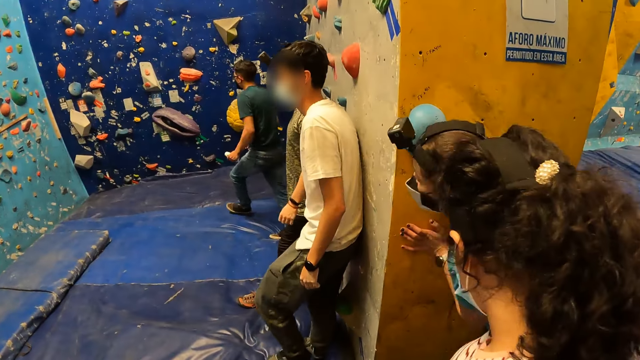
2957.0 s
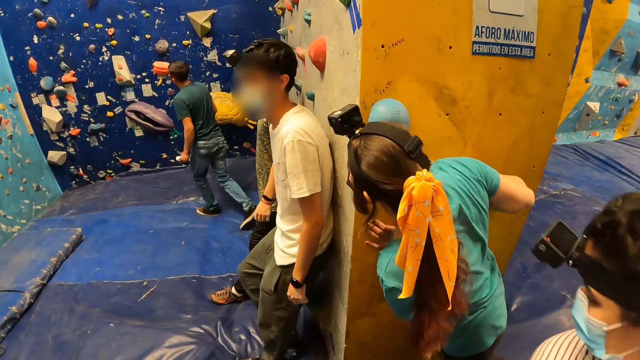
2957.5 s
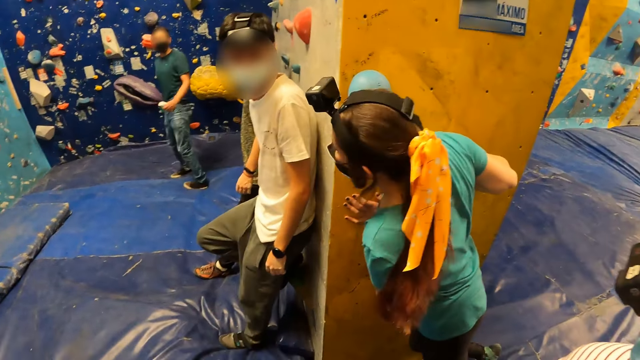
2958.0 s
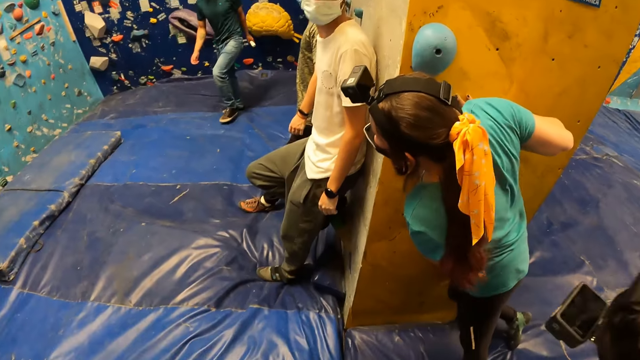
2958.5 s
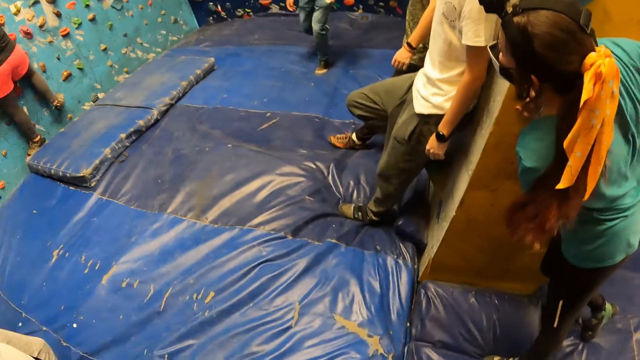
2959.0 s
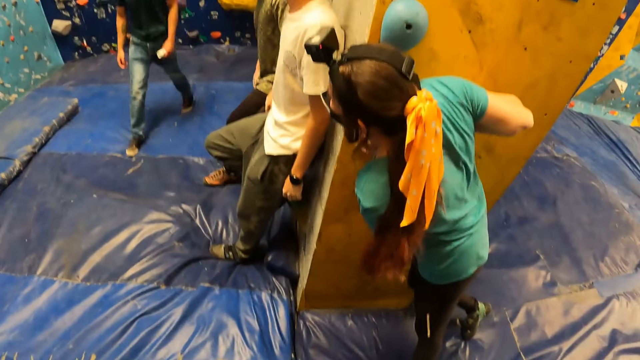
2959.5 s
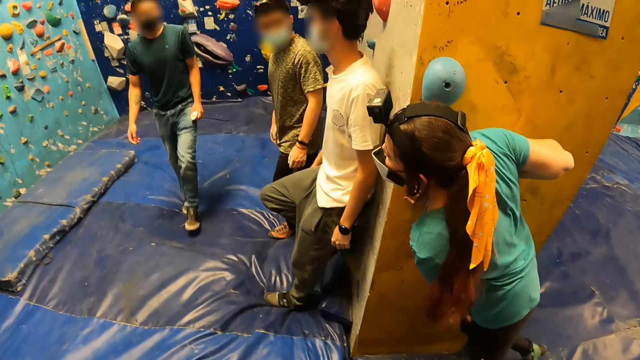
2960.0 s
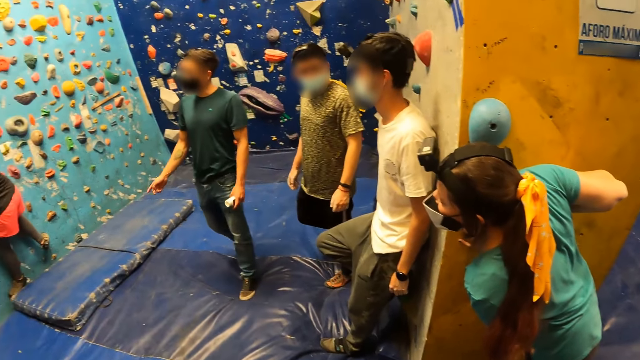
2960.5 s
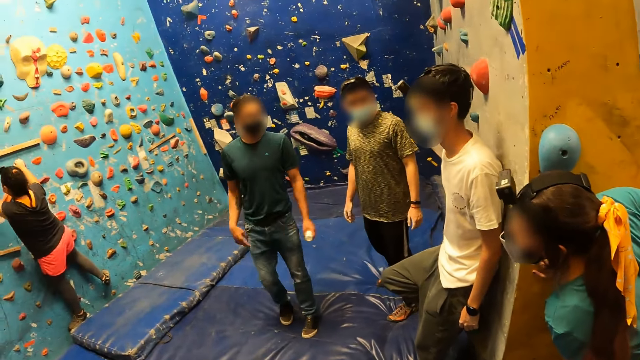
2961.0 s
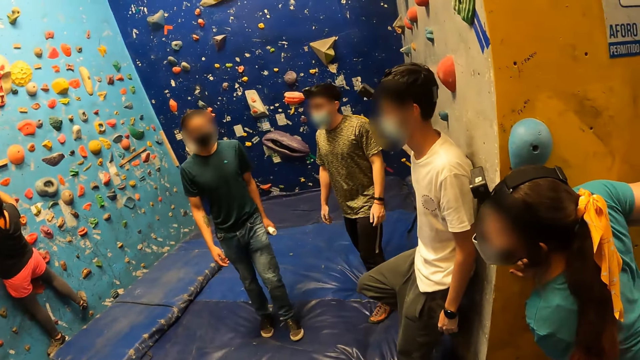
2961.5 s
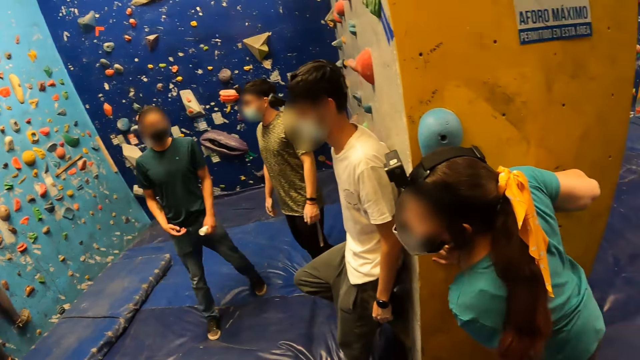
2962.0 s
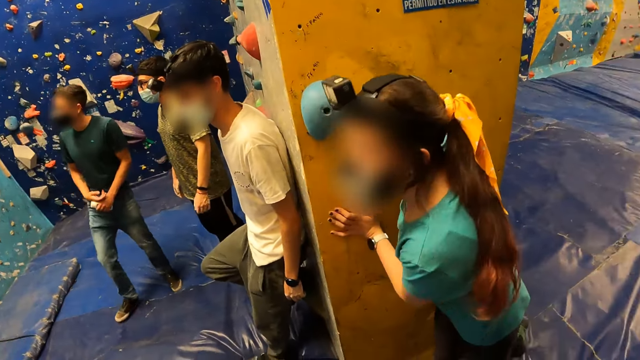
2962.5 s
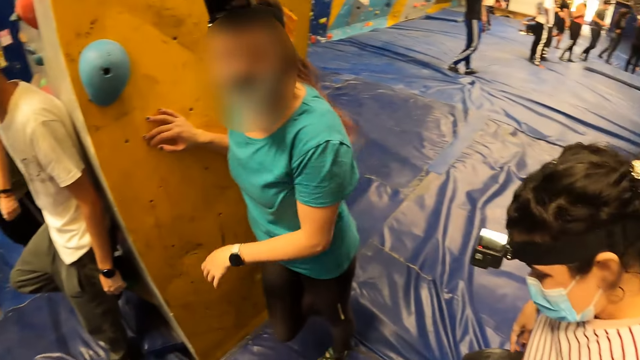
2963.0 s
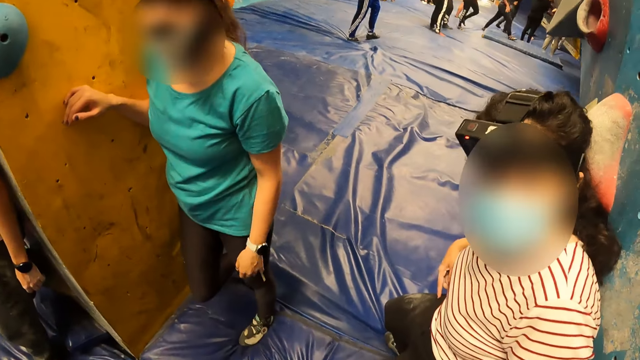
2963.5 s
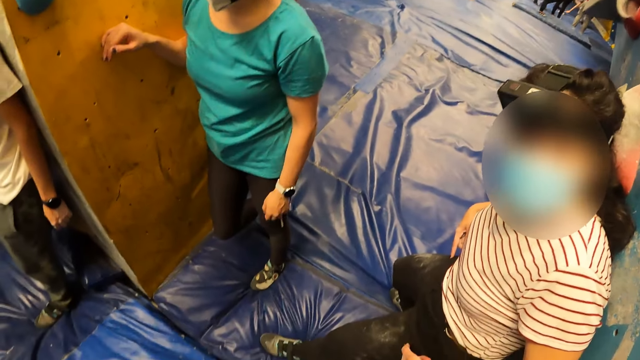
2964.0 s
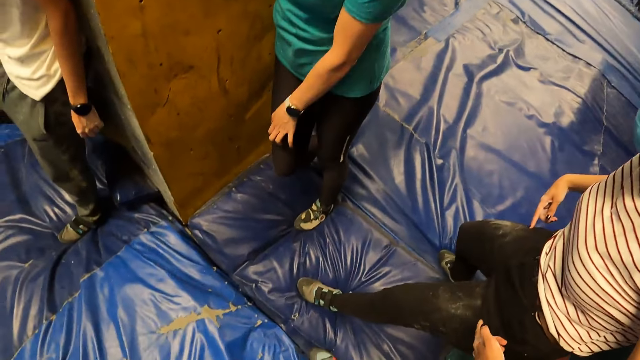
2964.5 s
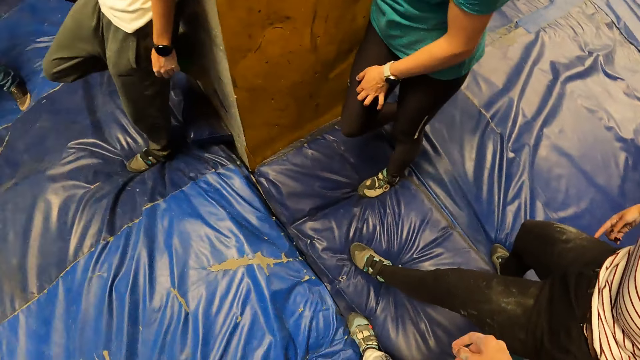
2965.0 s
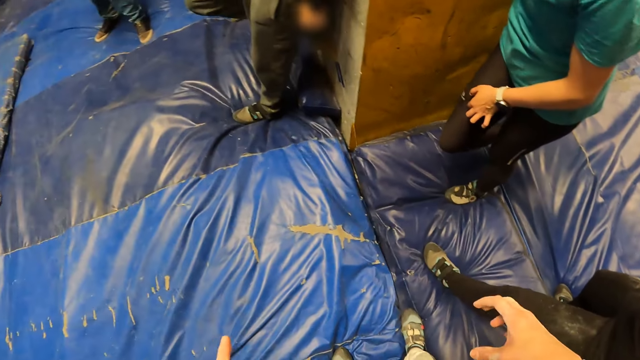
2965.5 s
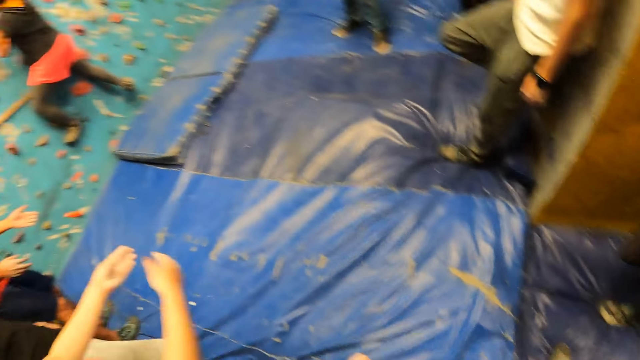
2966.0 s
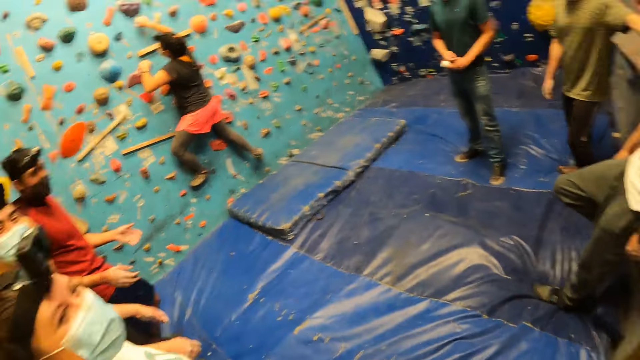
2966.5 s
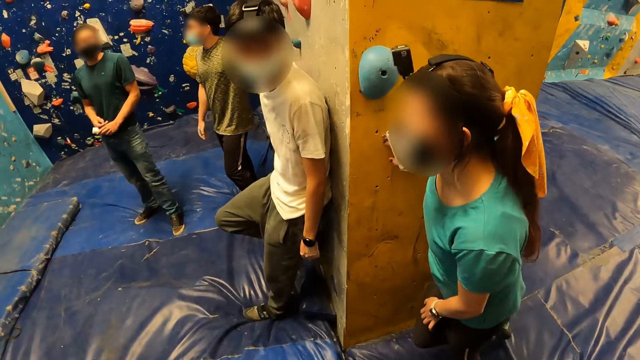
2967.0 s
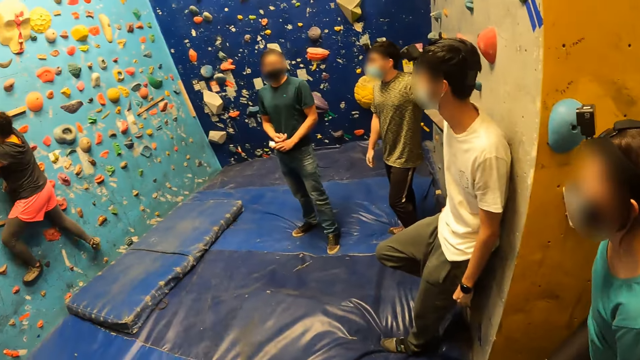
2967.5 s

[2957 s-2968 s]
The camera wearer looks around. A woman interacts with a man. The camera wearer moves her hands.

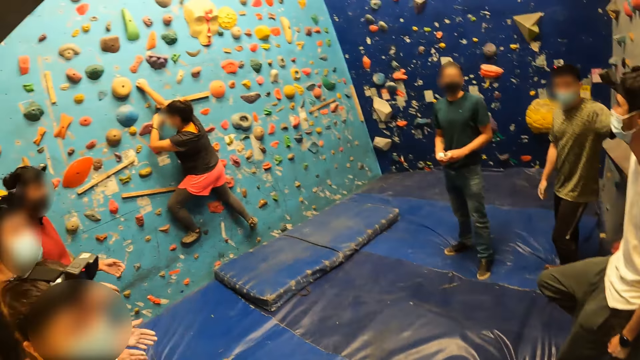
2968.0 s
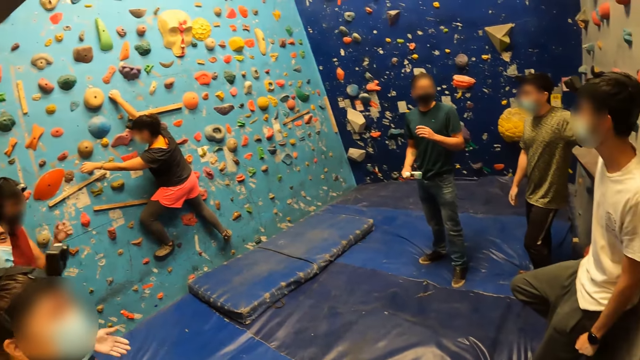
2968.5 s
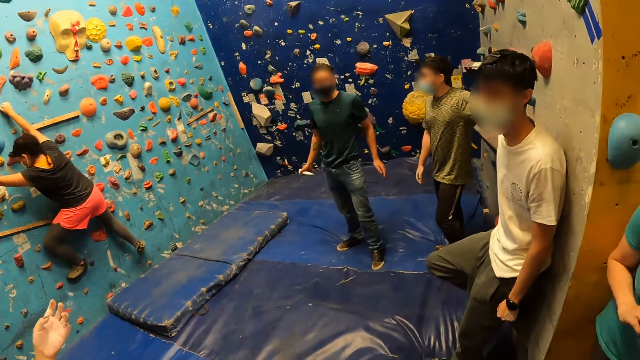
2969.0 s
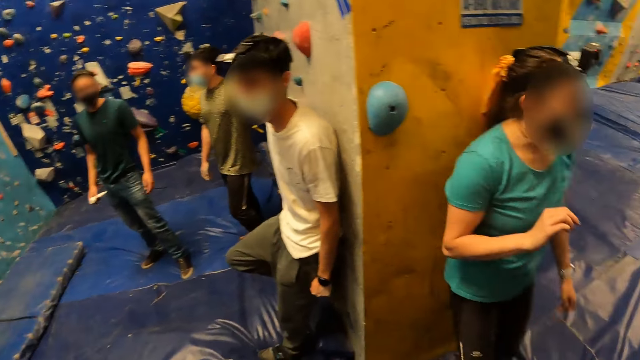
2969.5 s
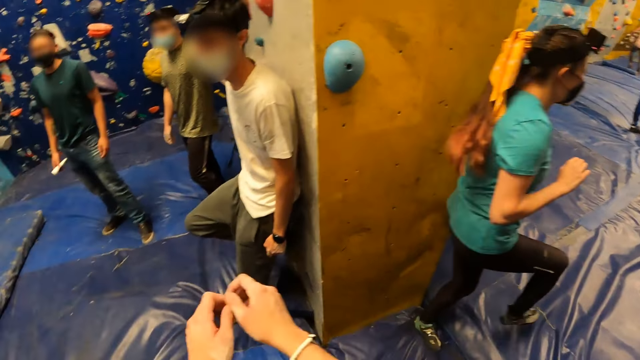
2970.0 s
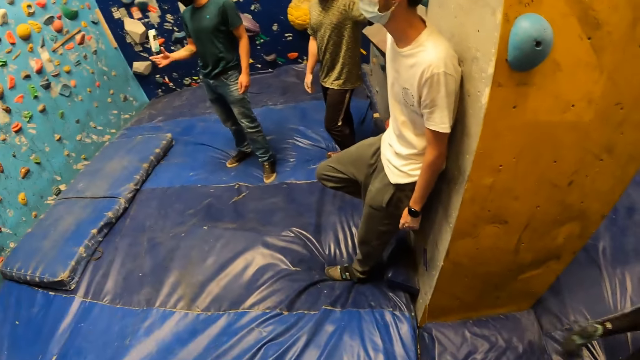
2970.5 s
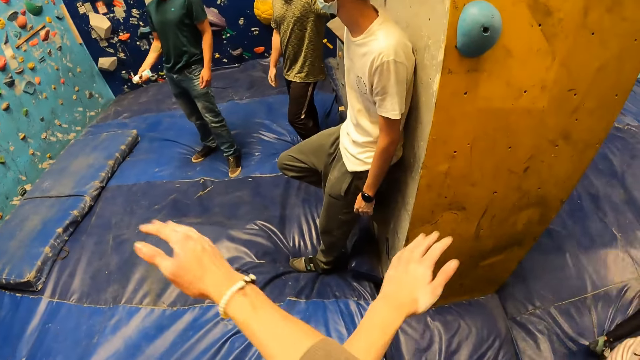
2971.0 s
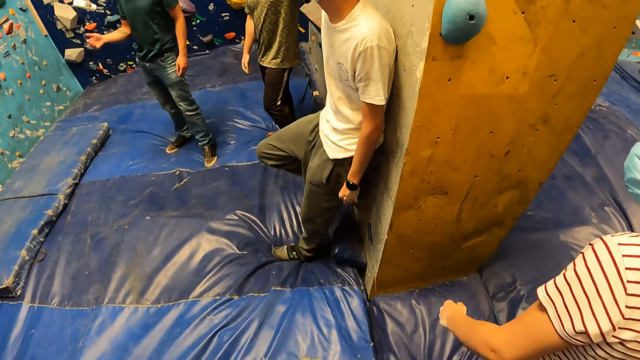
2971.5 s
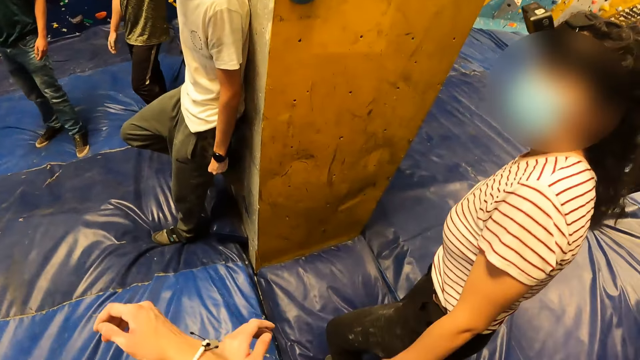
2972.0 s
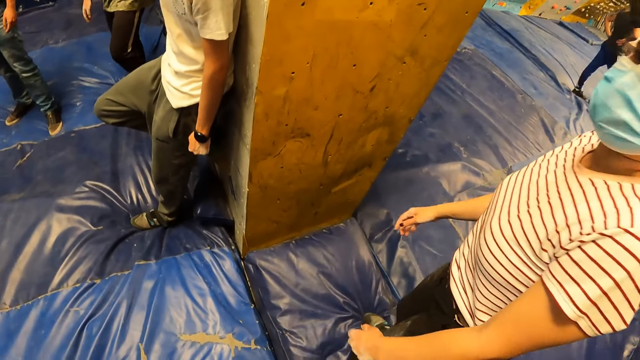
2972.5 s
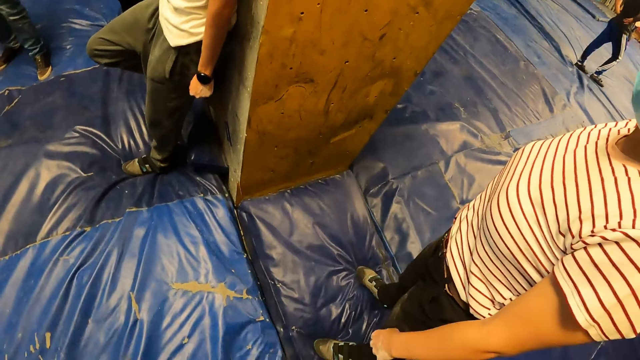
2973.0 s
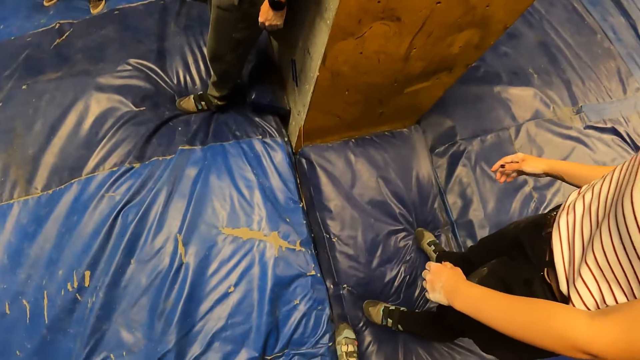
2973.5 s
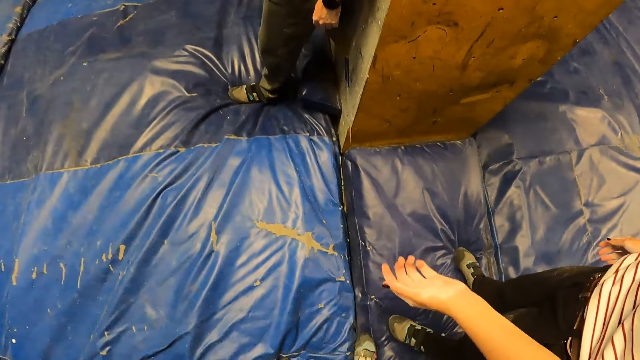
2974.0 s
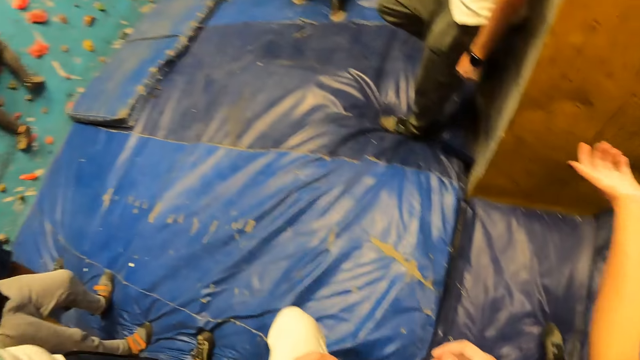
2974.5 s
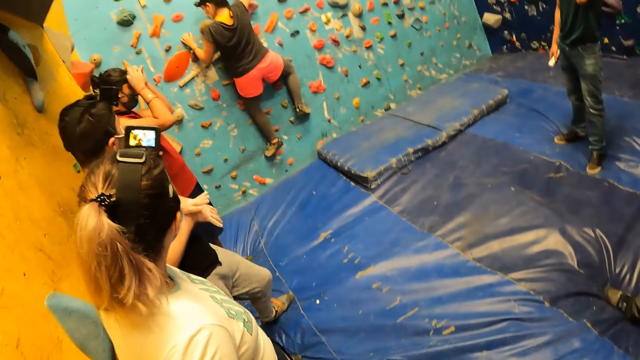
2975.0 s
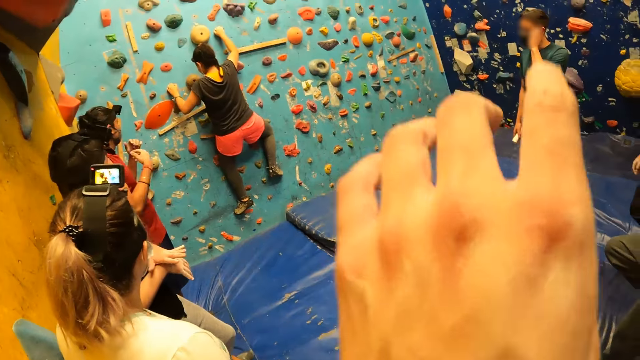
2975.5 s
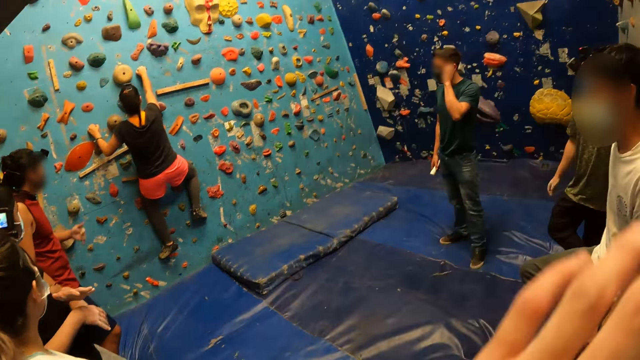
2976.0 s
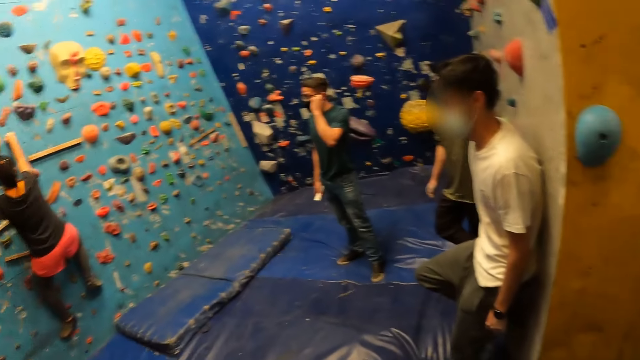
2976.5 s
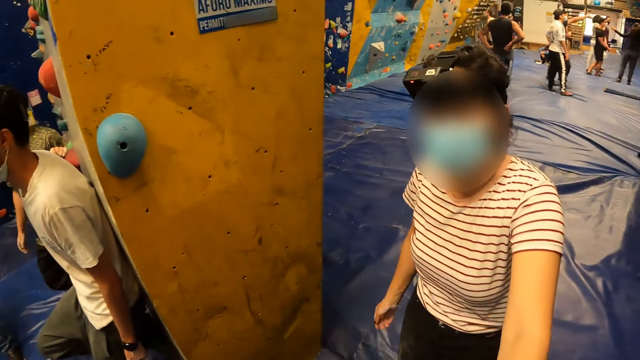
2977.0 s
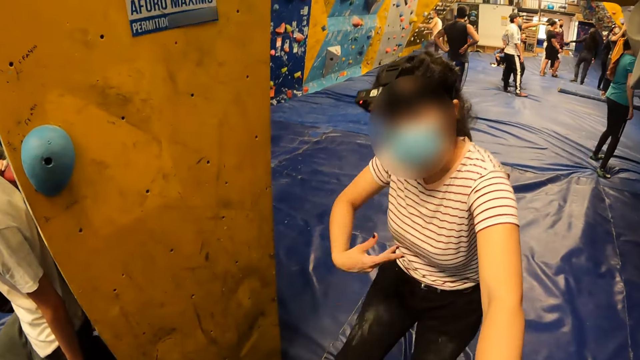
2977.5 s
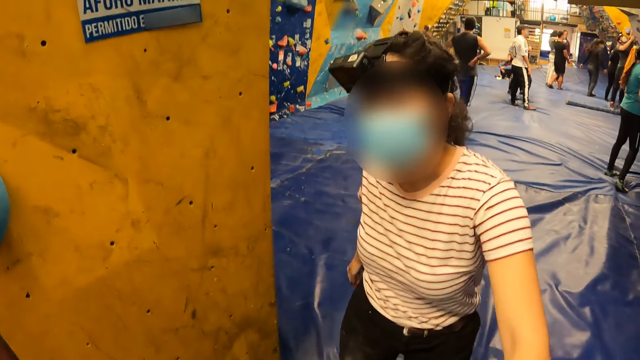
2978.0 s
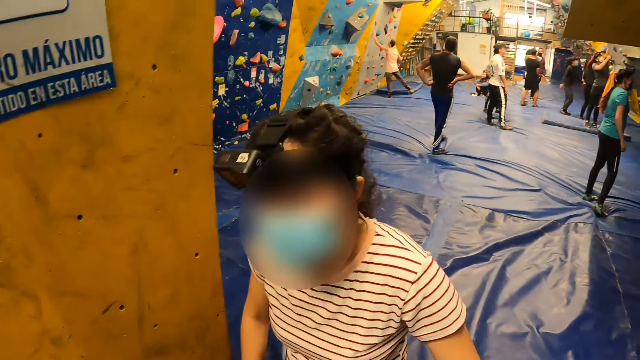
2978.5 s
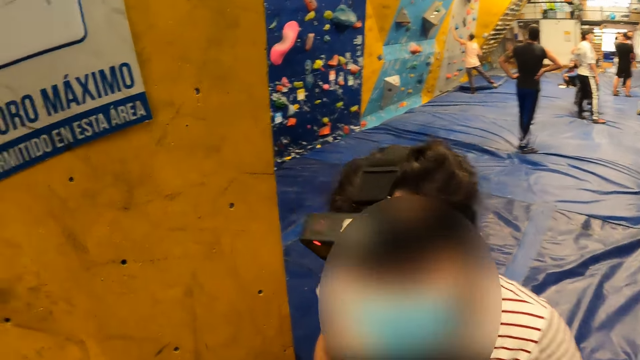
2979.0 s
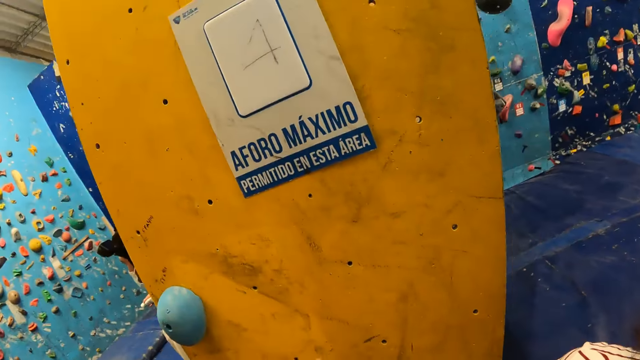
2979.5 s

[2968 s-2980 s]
The camera wearer looks around. She swings her hands. She raises her hand. She interacts with a woman.
